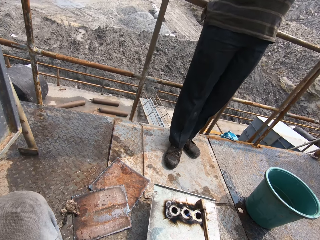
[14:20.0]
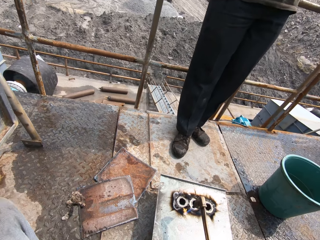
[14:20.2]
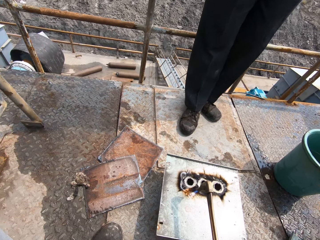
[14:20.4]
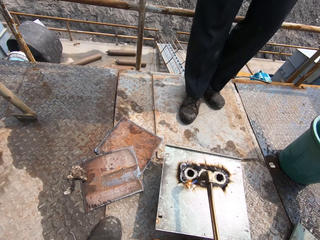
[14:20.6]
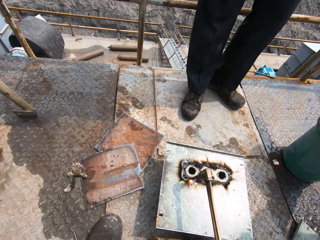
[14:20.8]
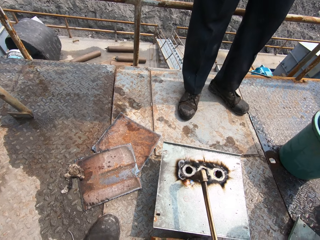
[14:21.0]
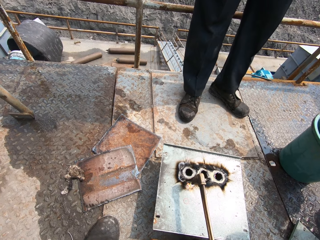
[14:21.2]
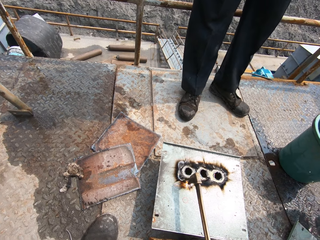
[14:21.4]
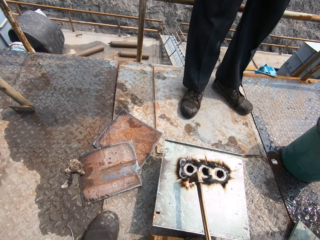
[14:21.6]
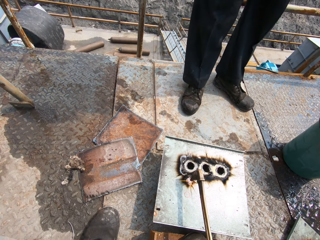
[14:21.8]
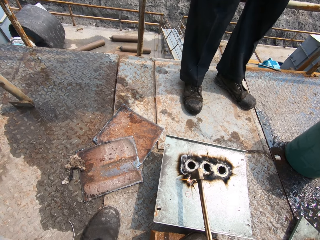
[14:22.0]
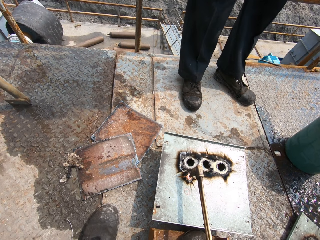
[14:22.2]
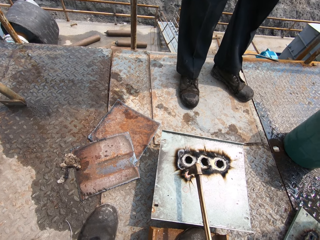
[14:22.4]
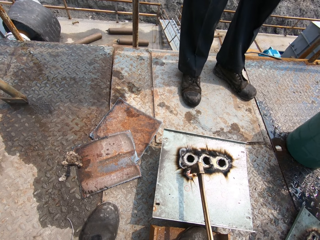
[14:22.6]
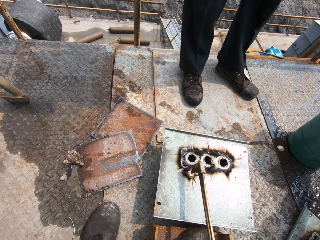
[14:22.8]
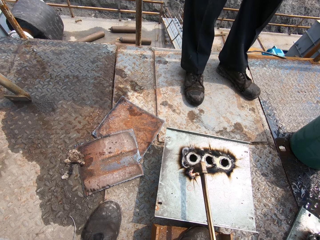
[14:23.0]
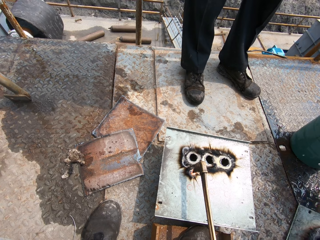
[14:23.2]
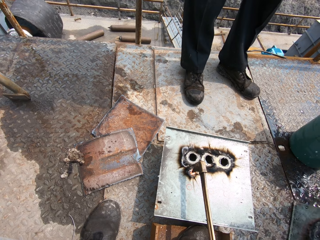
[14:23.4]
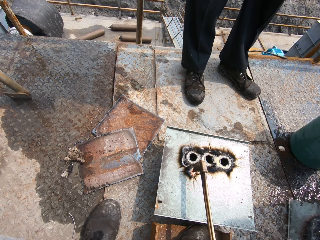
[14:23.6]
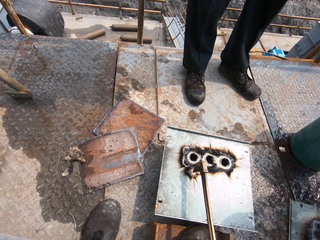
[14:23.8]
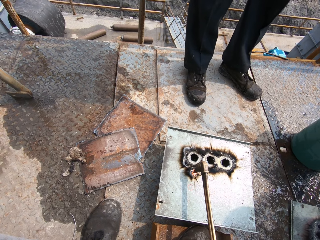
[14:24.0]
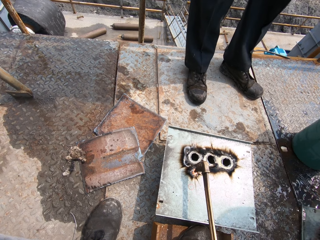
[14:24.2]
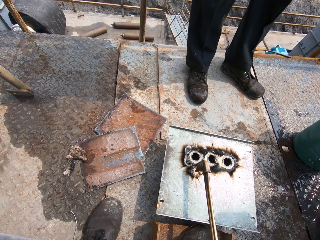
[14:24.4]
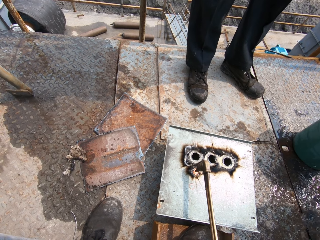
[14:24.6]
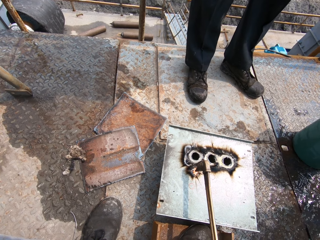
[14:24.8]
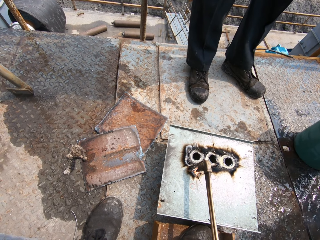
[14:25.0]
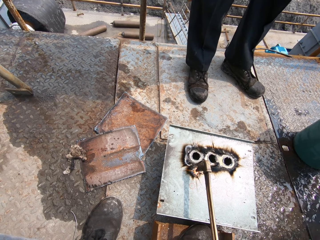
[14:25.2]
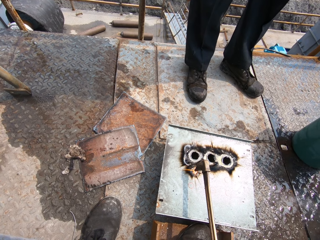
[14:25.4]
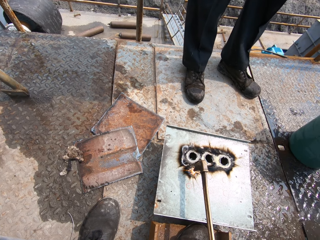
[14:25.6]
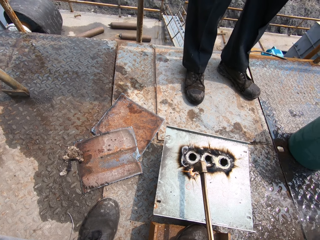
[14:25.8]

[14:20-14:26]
The camera wearer welds the piece of metal with the welding torch in his right hand.

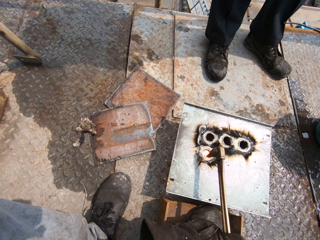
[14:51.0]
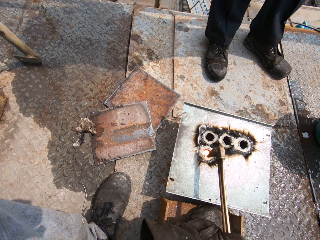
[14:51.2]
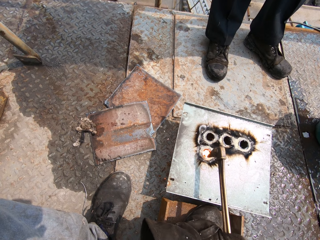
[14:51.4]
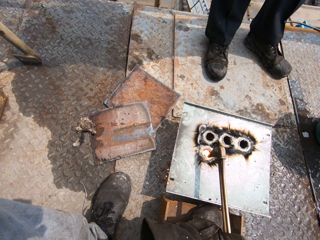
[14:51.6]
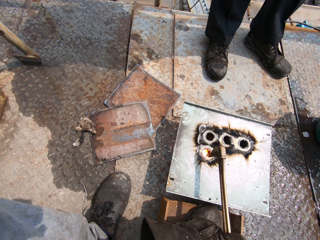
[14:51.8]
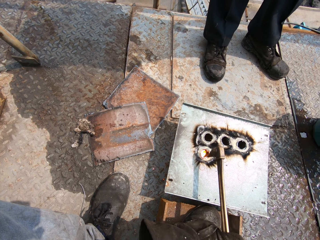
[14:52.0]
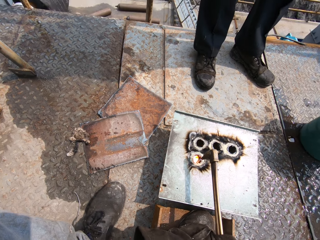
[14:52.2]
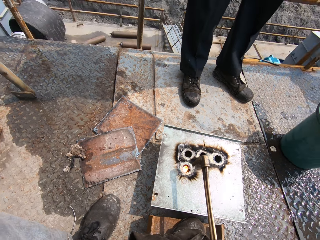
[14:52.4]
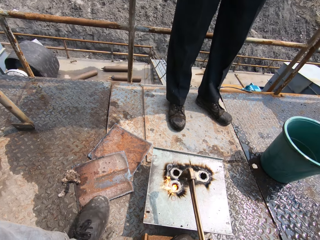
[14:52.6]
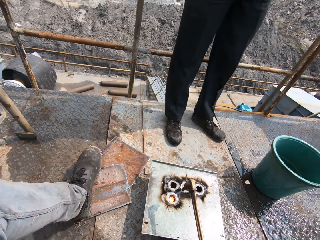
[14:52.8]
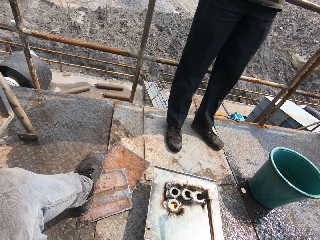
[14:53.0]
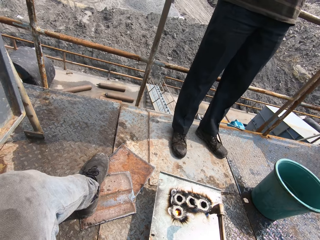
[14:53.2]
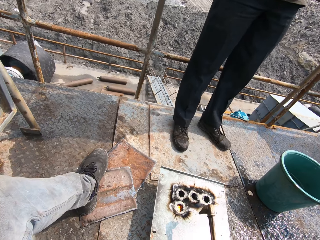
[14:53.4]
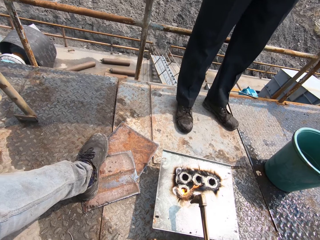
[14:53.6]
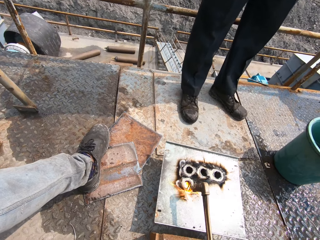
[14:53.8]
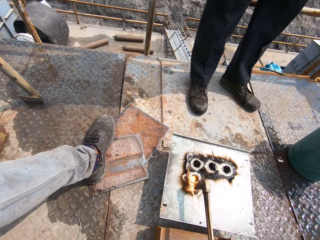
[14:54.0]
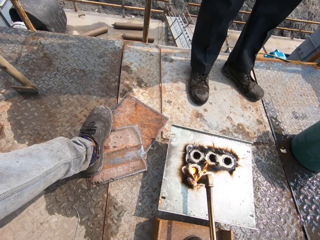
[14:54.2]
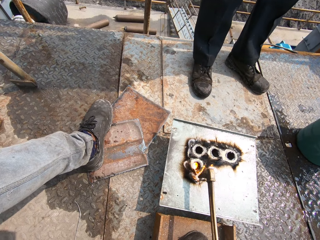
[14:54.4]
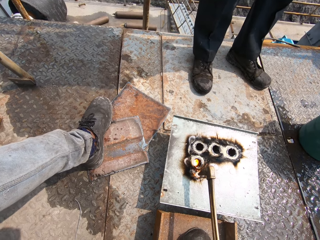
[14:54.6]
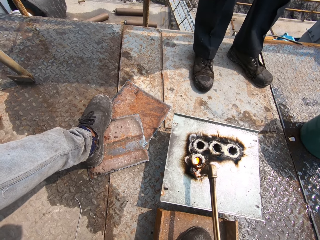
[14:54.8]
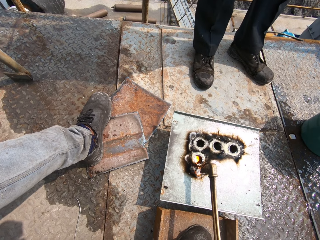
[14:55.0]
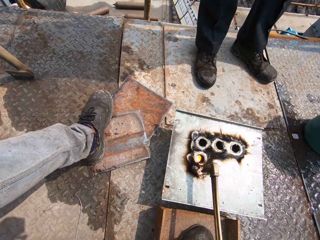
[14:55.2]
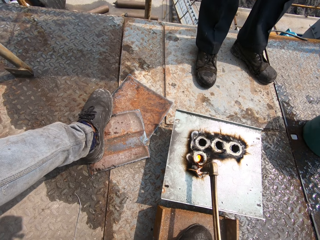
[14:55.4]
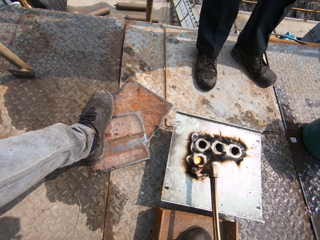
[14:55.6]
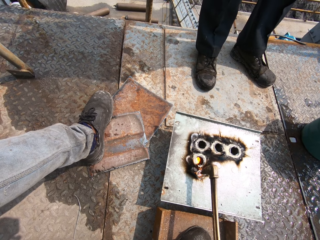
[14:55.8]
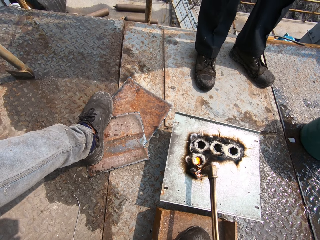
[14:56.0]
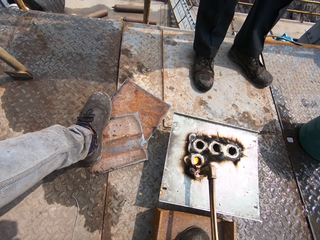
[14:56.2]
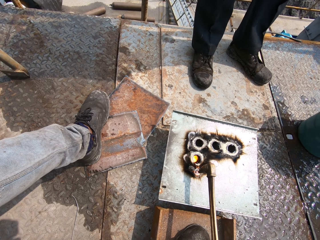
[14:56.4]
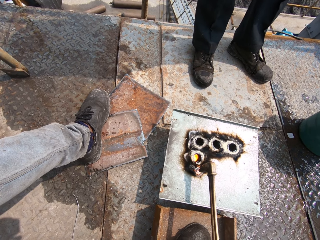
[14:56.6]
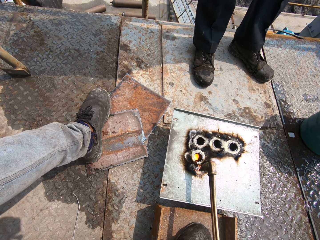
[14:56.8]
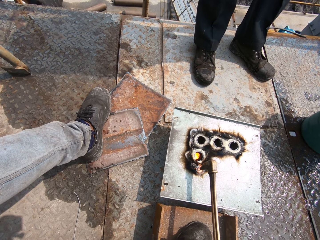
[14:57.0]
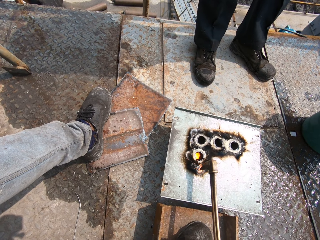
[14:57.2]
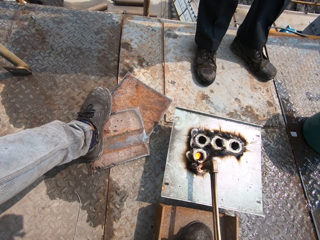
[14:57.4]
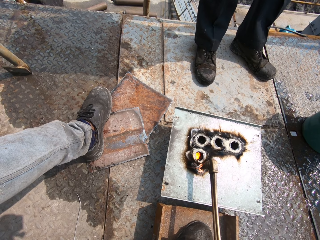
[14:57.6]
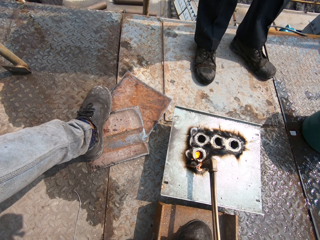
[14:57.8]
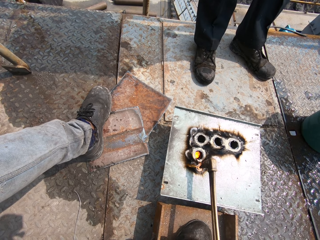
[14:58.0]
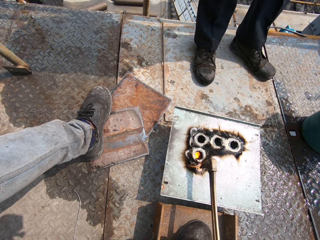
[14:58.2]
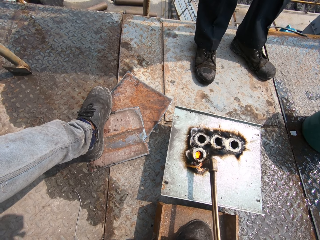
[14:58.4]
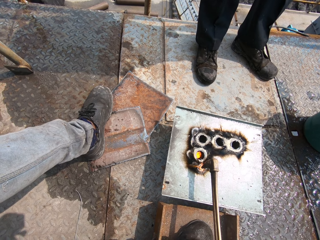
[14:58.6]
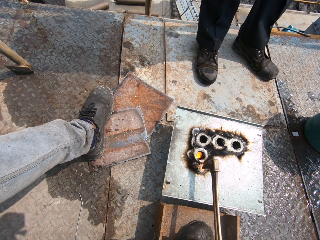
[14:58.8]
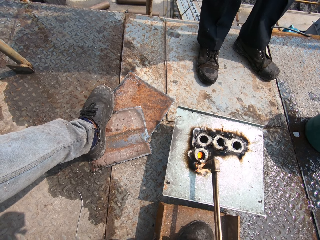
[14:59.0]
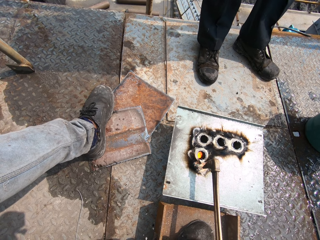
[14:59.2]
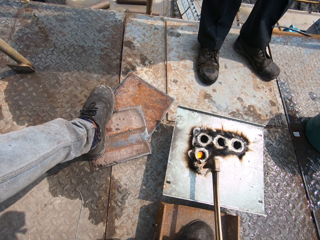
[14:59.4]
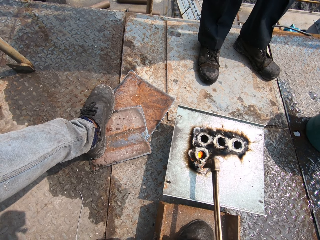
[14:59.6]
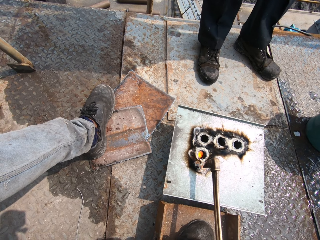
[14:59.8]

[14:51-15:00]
The camera wearer adjusts his left leg. He welds the piece of metal with the welding torch in his right hand.

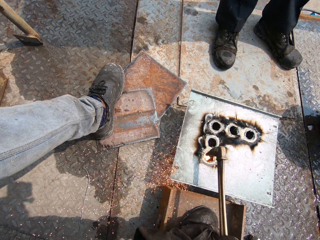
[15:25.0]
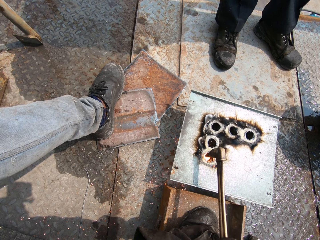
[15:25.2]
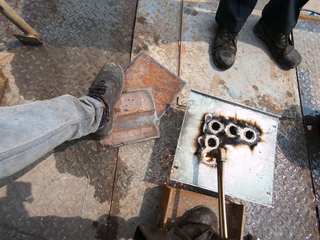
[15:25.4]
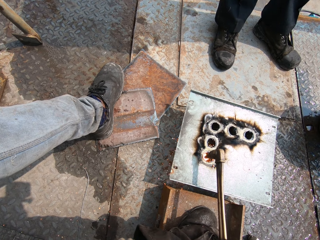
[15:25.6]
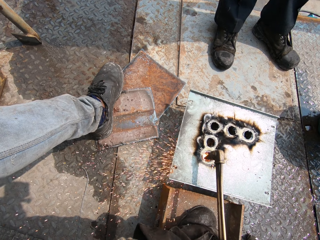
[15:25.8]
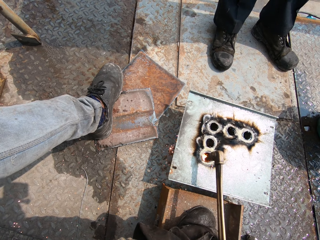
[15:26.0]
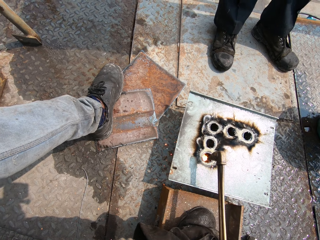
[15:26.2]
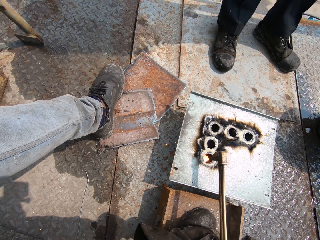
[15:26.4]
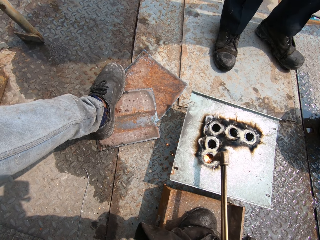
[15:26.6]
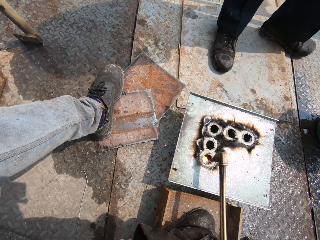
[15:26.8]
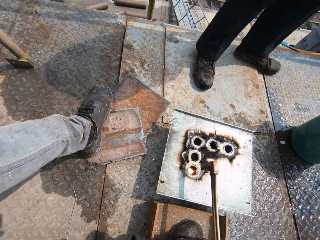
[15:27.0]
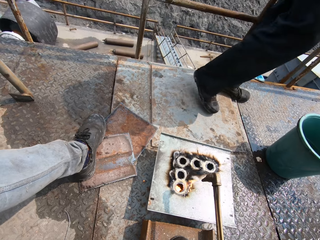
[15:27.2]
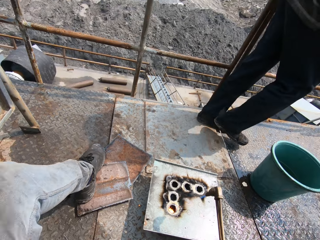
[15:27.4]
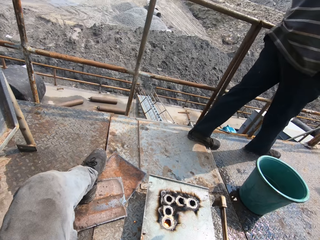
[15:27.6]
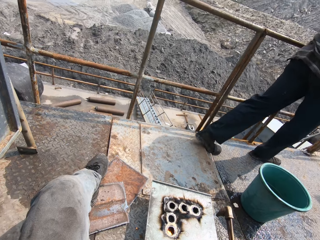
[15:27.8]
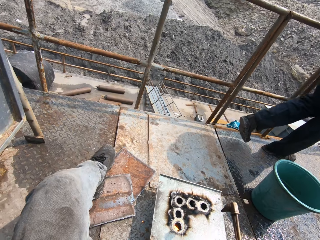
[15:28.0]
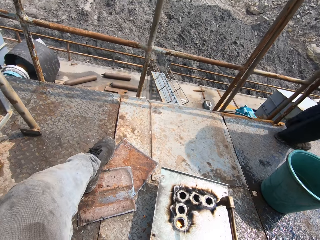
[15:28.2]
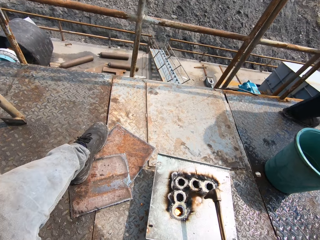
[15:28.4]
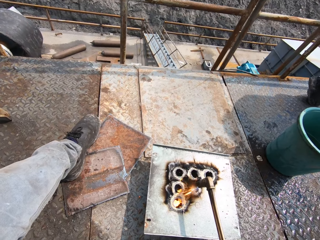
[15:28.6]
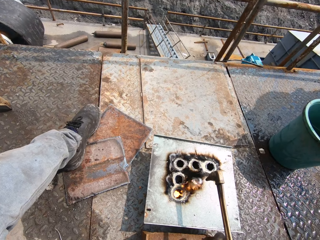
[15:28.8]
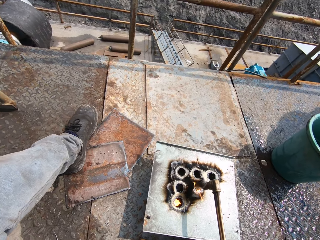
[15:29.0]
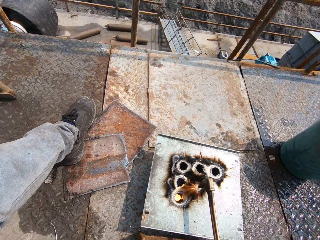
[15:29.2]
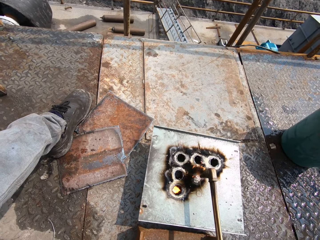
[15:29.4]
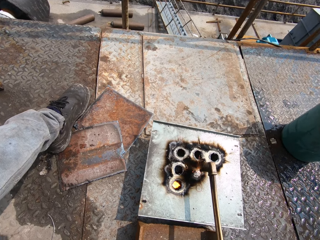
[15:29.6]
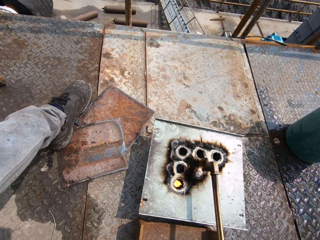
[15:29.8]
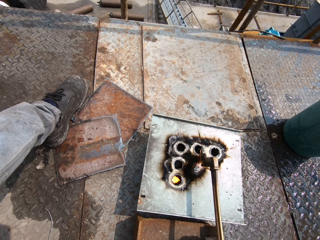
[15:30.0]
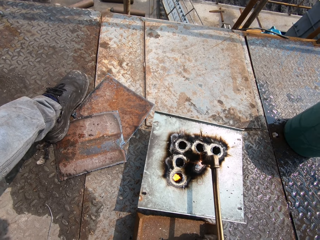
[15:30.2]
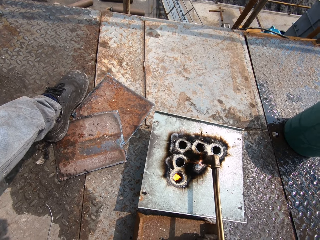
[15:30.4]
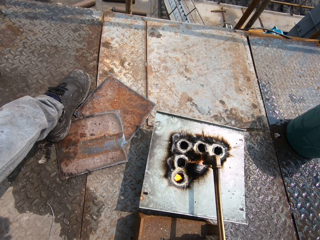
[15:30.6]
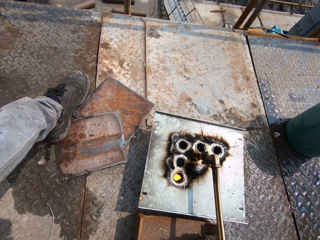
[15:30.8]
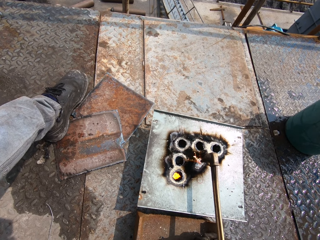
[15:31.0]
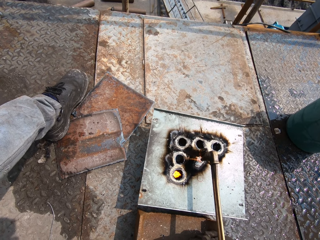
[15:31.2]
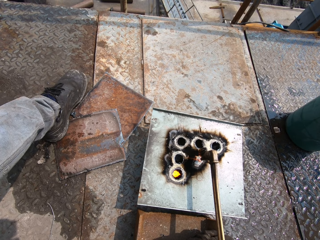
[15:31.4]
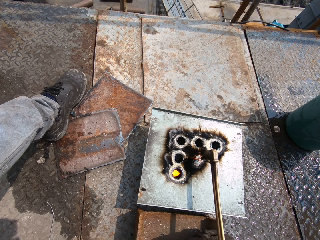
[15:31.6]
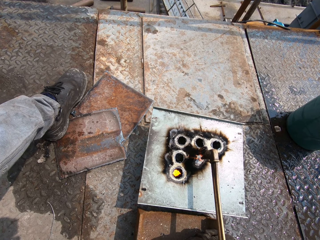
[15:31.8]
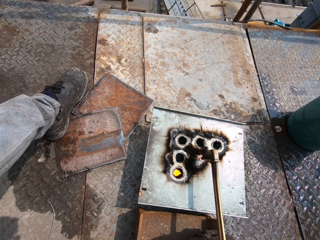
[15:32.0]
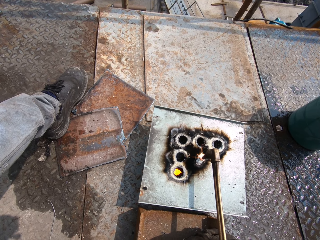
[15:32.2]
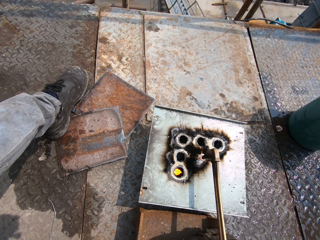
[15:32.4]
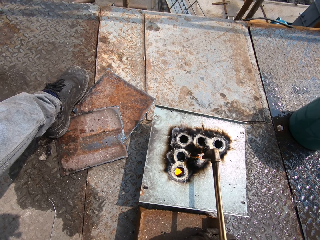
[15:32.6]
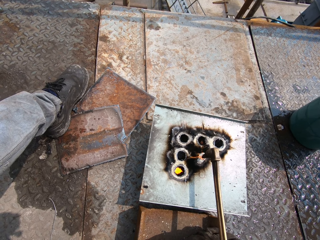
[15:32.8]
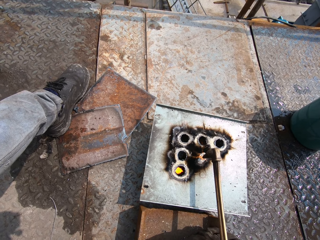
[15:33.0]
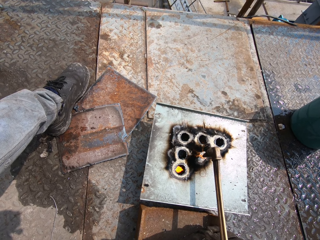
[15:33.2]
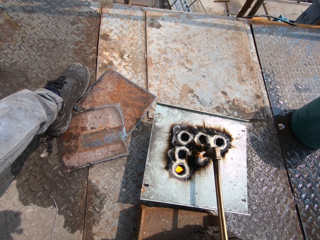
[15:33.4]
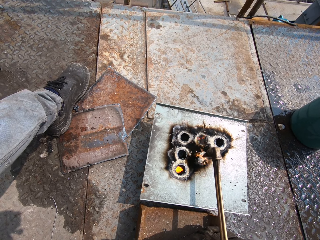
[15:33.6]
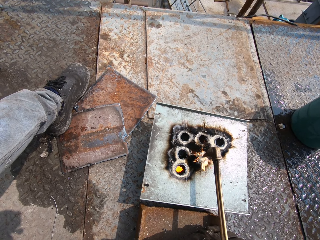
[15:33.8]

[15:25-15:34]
The man walks past the camera wearer. The camera wearer adjusts his seating position. He welds the piece of metal with the welding torch in his right hand.
